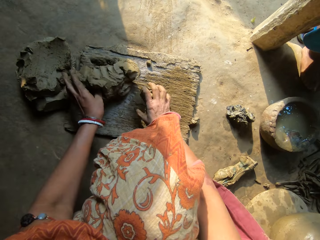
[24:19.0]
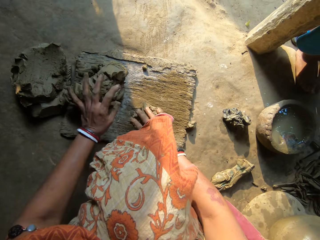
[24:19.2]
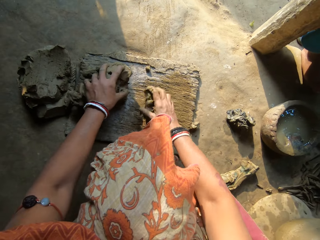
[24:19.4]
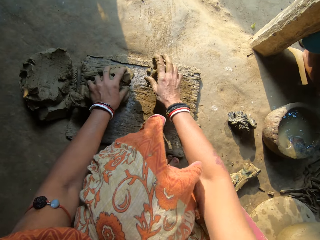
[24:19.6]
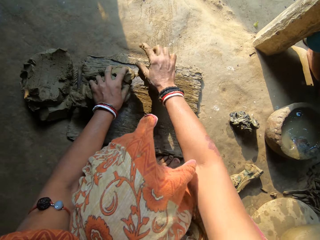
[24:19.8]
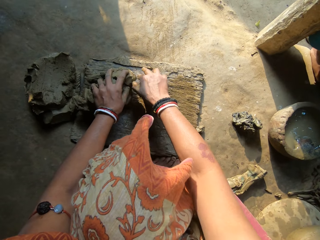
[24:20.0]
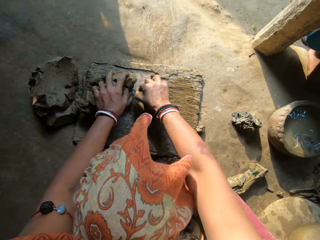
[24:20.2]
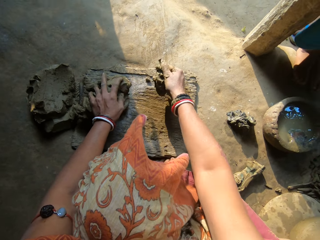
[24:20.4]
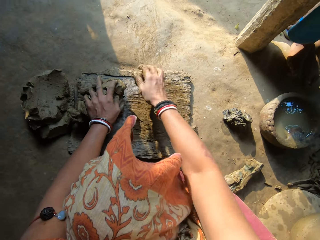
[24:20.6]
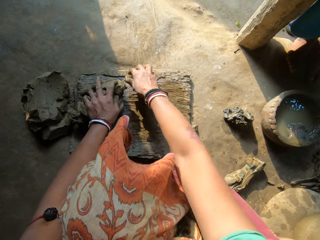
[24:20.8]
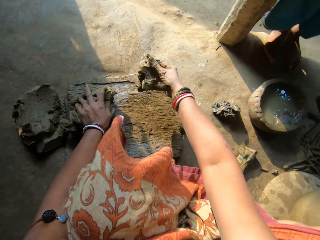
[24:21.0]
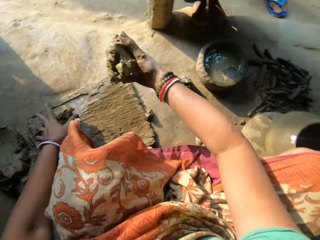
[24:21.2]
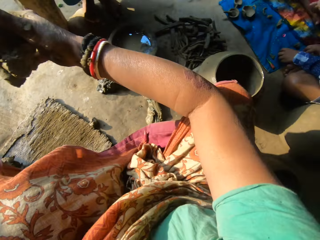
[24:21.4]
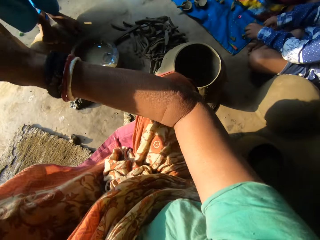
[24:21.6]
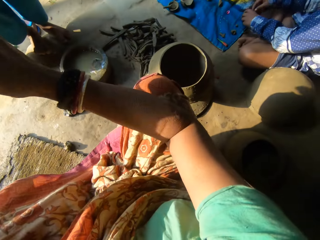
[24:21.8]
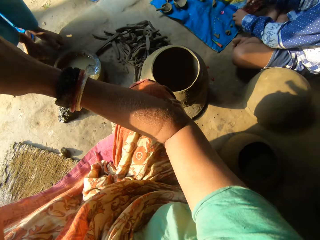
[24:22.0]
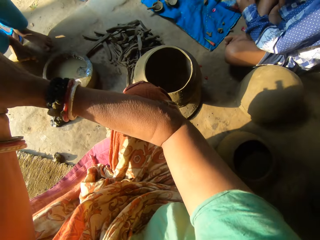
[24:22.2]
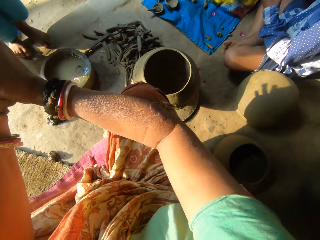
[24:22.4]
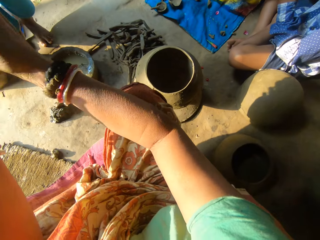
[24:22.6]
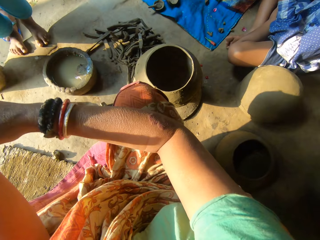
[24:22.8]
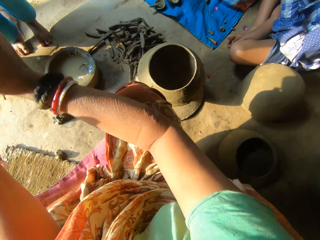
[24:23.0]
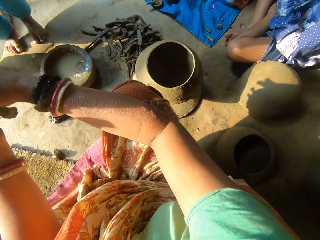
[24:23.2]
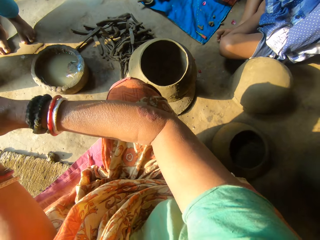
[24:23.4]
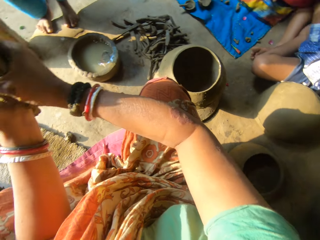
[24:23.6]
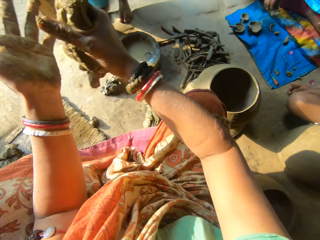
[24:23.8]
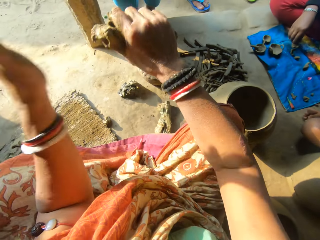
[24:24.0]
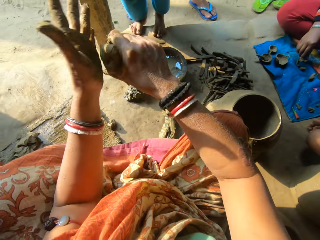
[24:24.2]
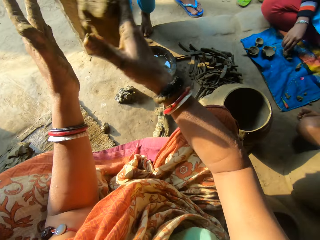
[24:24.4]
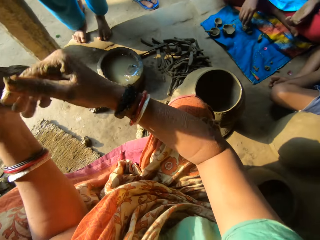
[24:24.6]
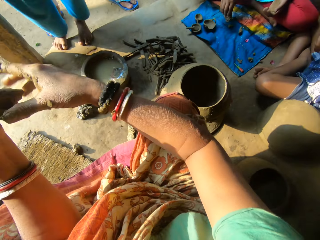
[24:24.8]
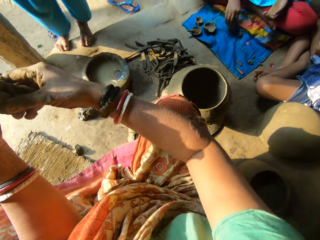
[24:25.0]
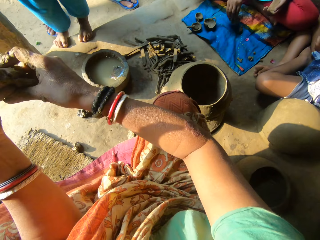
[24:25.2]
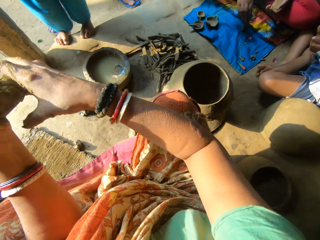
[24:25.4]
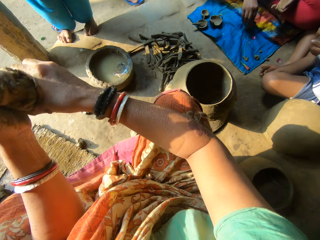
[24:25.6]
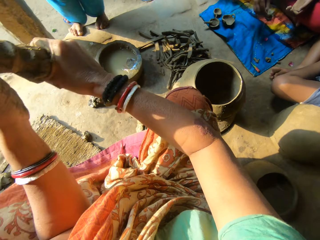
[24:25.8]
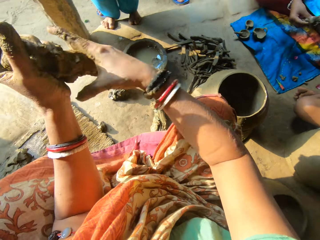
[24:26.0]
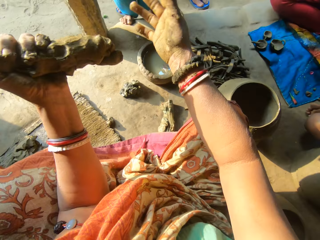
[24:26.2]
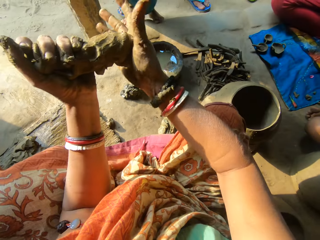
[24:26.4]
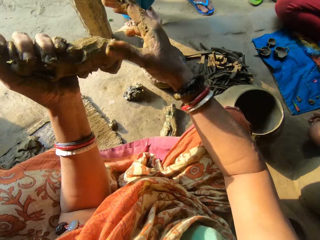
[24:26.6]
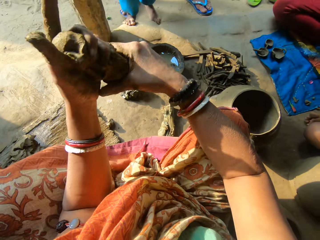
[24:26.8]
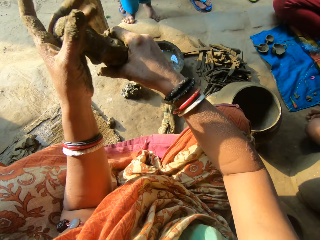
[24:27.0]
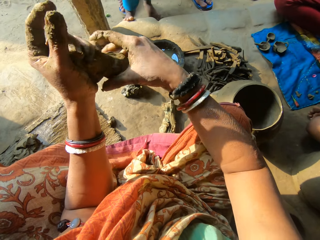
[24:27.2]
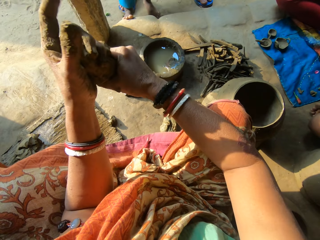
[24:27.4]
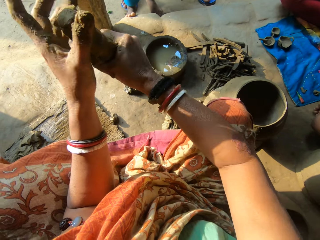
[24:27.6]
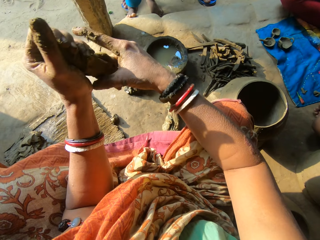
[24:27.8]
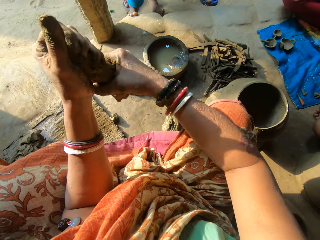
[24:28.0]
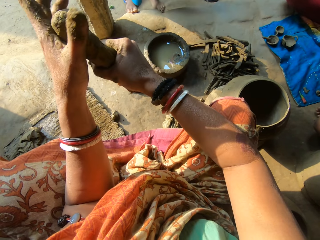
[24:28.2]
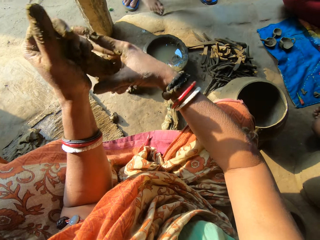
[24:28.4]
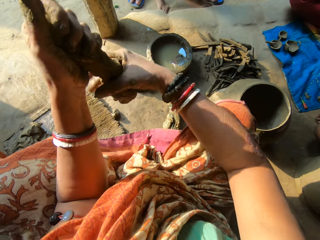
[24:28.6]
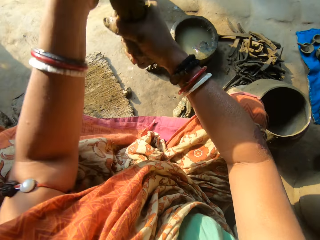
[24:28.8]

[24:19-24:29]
The camera wearer mixes clays. She rolls the clay on the wood with her right hand. She picks the clay. A boy picks clay. The camera wearer moulds the clay. She rolls the clay with both hands. A person picks clays.

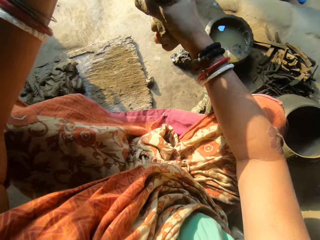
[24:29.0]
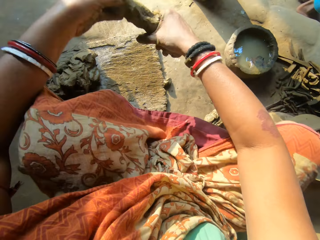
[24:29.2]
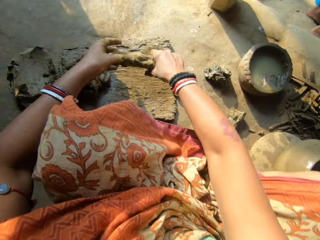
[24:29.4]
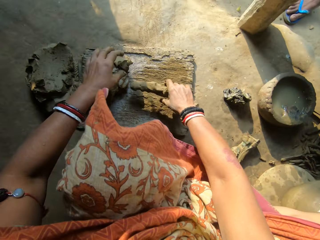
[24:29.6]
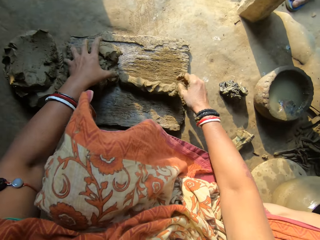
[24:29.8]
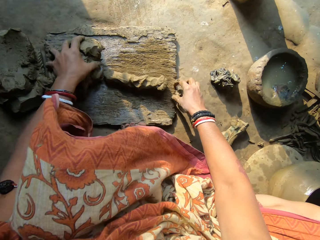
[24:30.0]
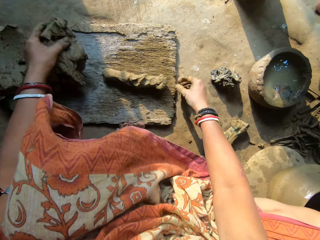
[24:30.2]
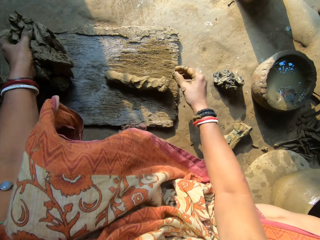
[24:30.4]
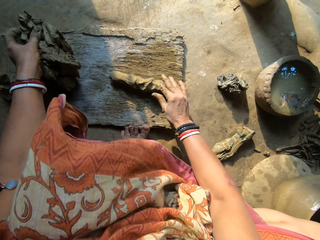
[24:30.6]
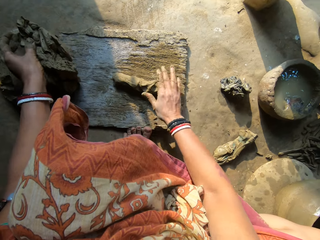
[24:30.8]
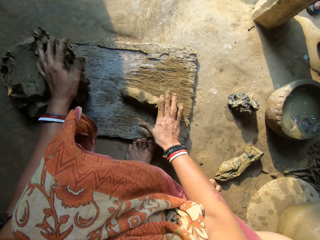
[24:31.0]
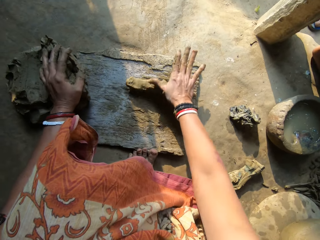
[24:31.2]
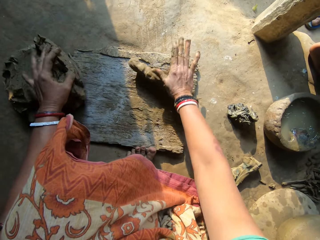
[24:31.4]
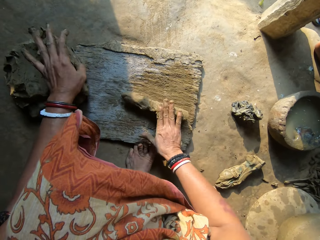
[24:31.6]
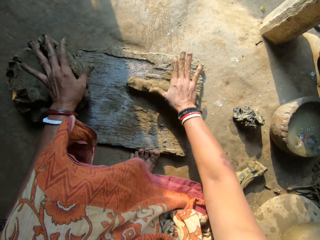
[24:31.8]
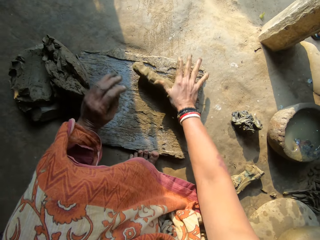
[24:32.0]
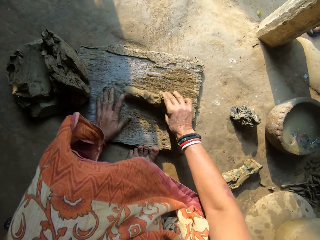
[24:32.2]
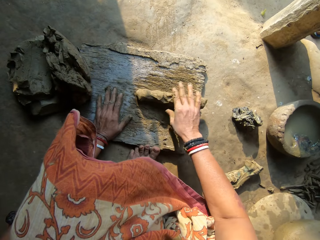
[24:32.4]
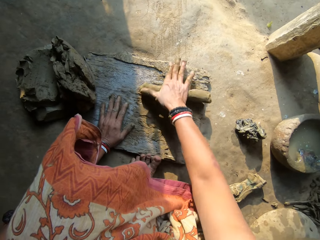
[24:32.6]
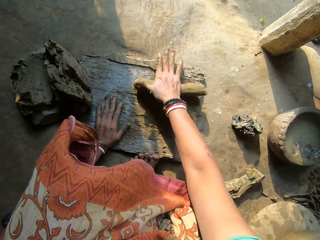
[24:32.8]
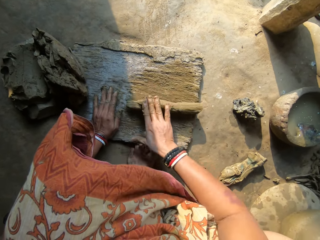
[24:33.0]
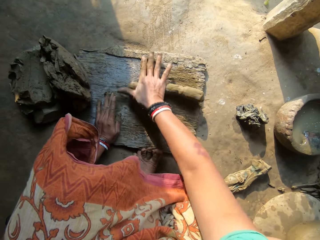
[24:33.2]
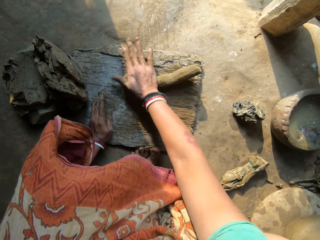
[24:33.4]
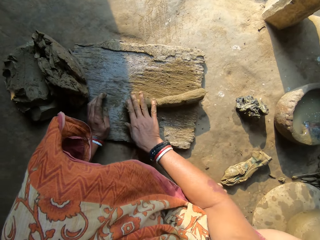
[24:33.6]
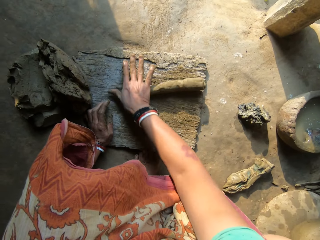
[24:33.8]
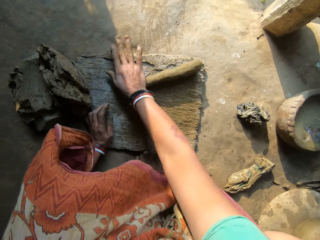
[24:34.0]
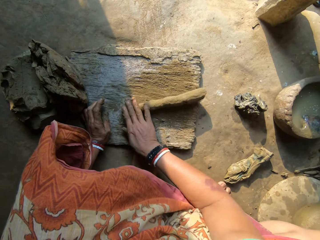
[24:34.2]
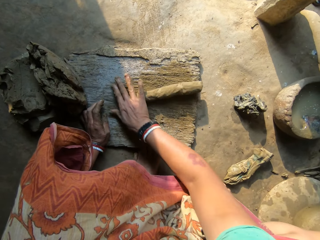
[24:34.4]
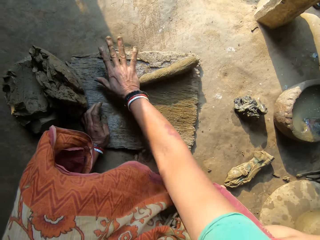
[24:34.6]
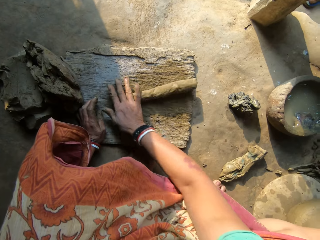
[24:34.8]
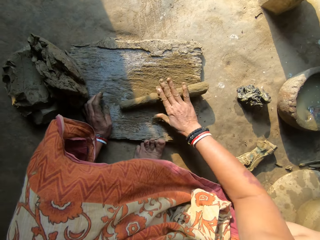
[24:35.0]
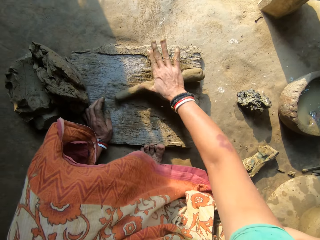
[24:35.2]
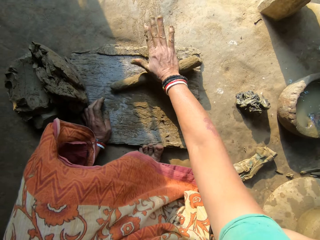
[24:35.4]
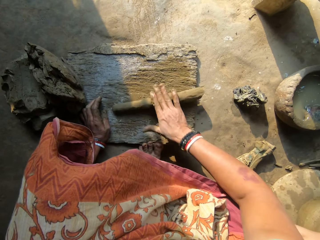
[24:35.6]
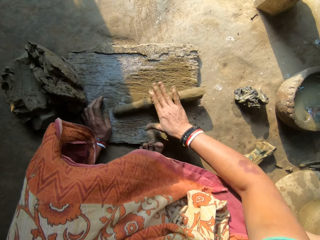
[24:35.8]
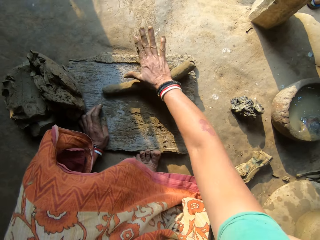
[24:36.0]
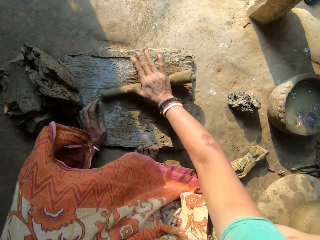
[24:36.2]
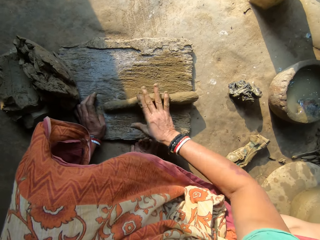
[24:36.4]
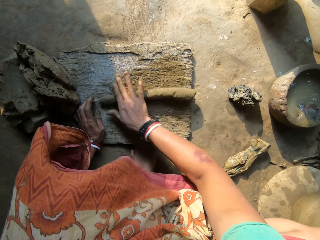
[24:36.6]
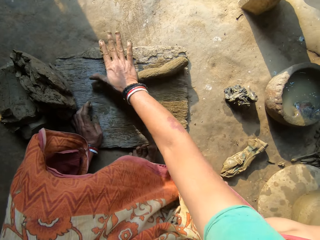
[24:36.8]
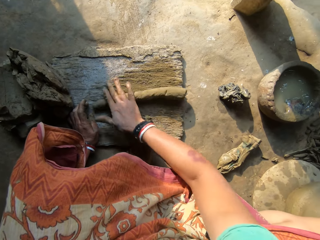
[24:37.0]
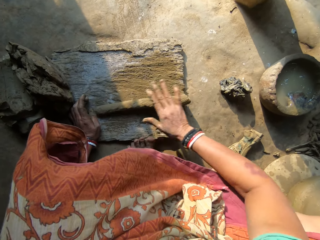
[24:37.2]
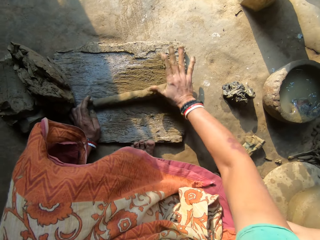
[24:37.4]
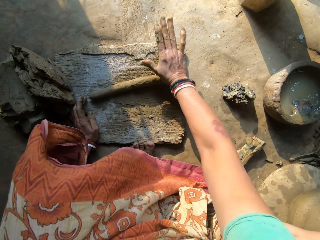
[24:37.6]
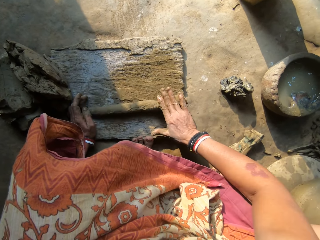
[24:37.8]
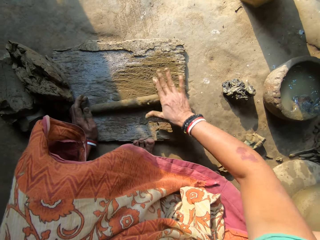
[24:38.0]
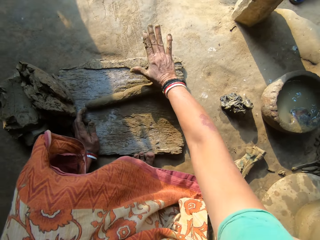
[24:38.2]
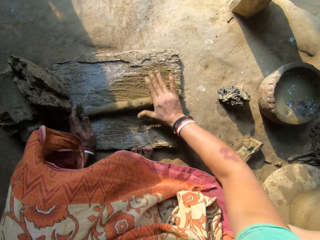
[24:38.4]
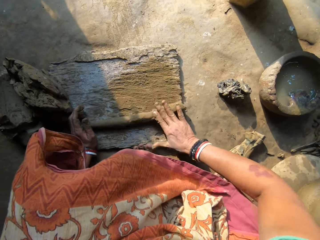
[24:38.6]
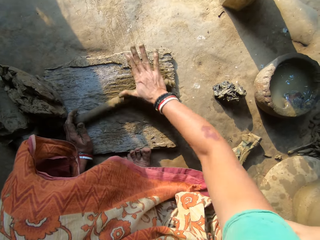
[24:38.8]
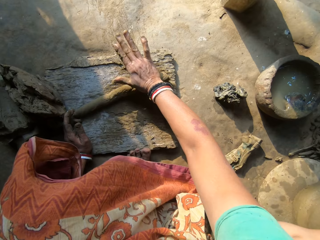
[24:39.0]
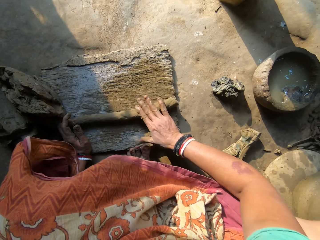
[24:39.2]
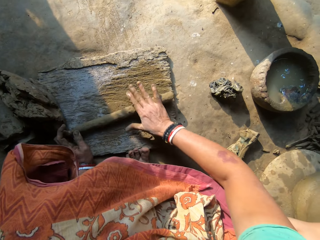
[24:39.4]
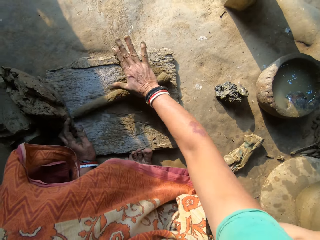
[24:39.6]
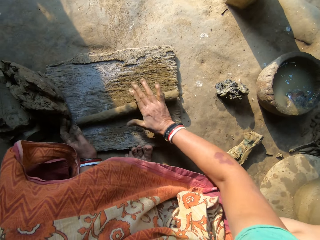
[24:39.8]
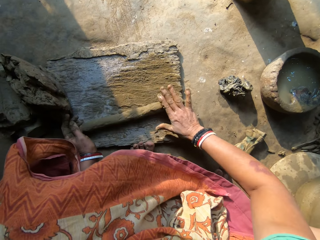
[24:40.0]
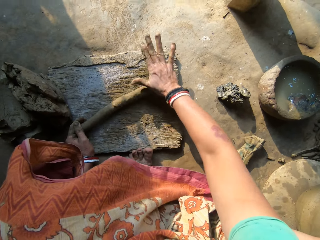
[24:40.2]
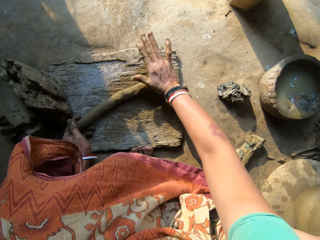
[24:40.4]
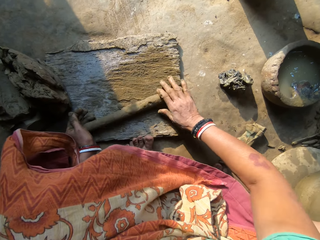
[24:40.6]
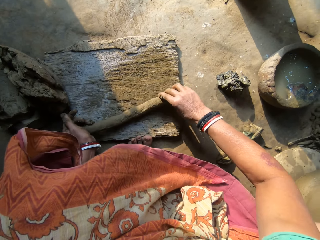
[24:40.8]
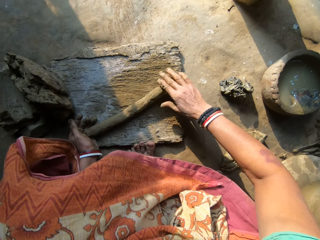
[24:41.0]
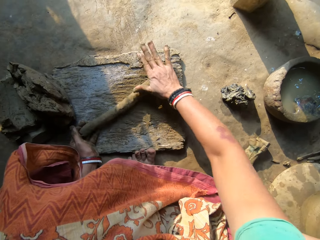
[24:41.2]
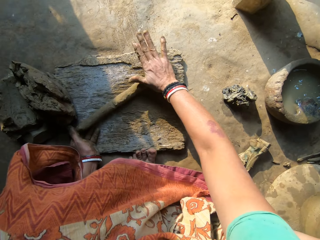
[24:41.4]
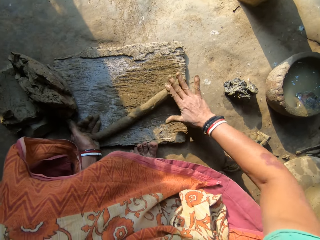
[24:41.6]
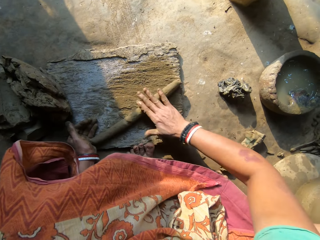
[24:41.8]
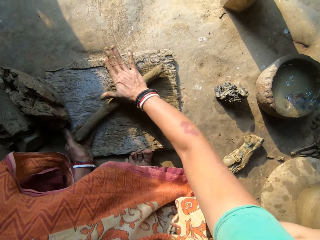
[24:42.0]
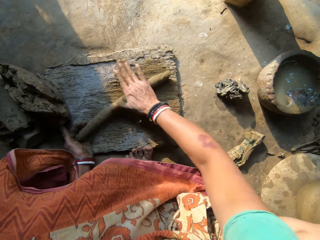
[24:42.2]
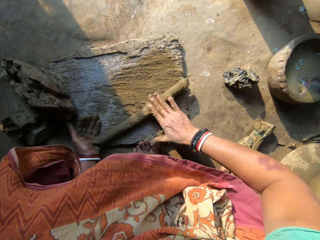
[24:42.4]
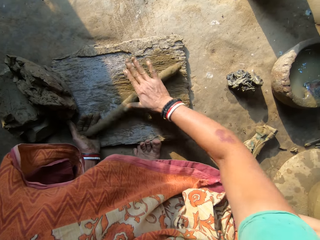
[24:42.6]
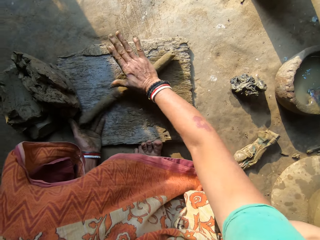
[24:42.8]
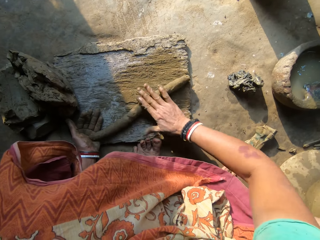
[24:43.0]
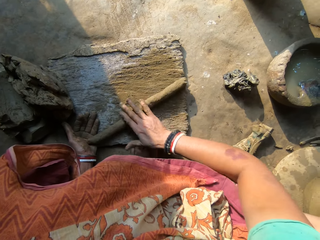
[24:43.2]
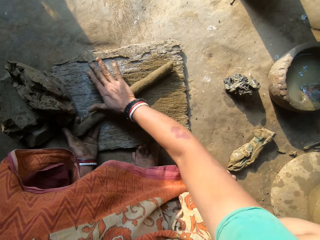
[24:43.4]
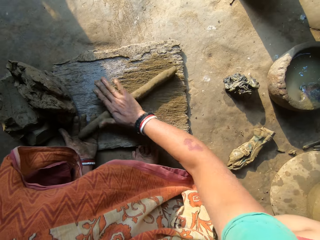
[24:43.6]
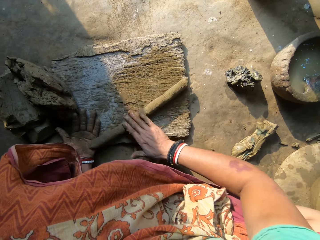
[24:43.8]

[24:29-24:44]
The camera wearer drops the clay in her right hand on the floor. She moves the clay, places her left hand on the clay on the wood. She picks the clay, mixes the clay with other clay. She rolls the clay on the wood with her right hand. She places her hand on the board, moves the clay, and rolls the clay. She moves the clay and rolls the clay.
